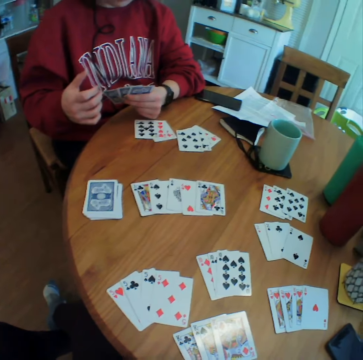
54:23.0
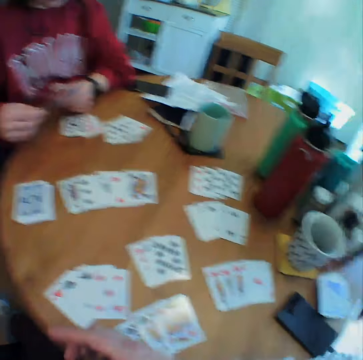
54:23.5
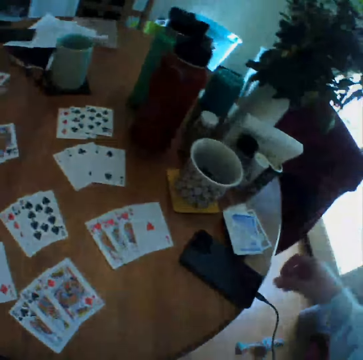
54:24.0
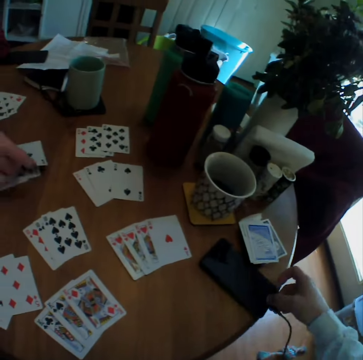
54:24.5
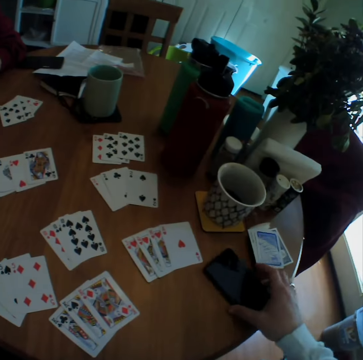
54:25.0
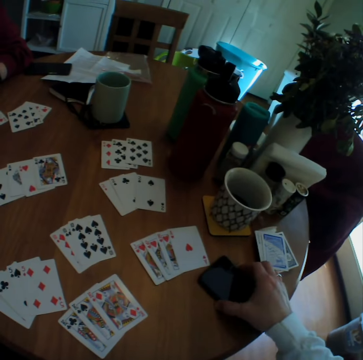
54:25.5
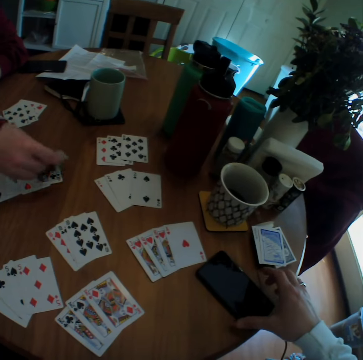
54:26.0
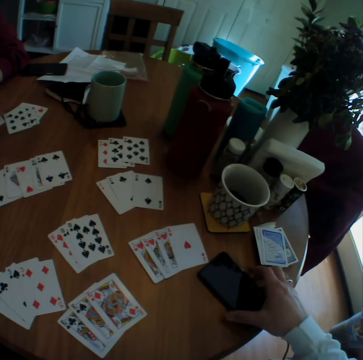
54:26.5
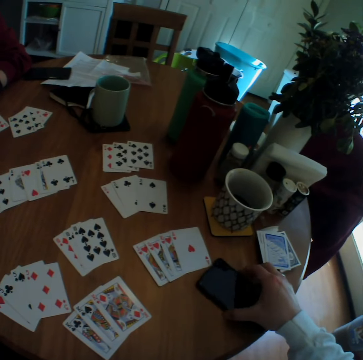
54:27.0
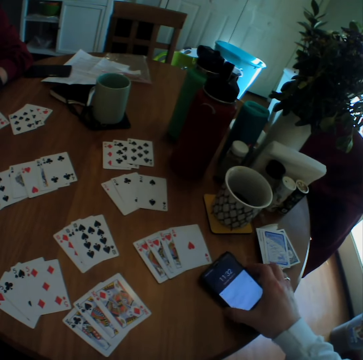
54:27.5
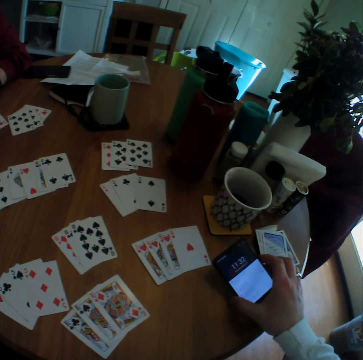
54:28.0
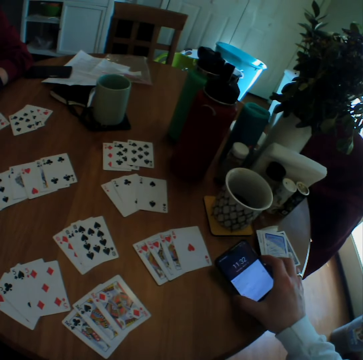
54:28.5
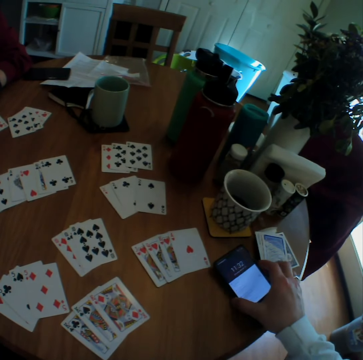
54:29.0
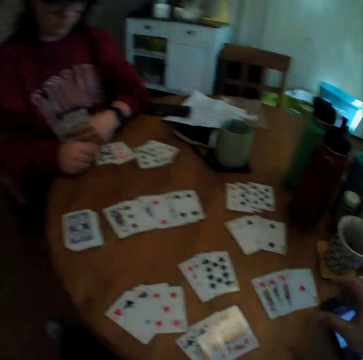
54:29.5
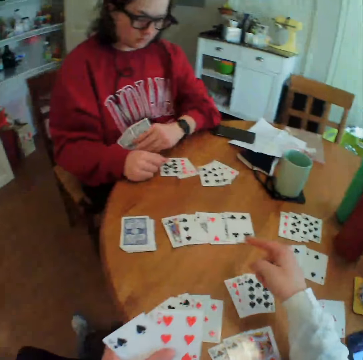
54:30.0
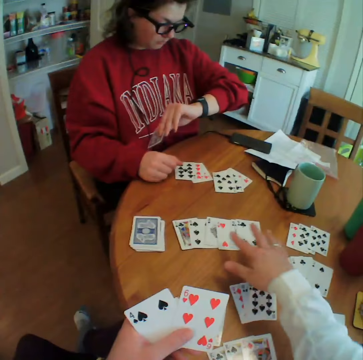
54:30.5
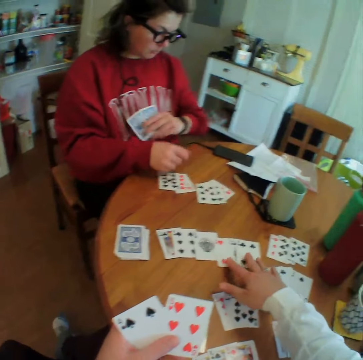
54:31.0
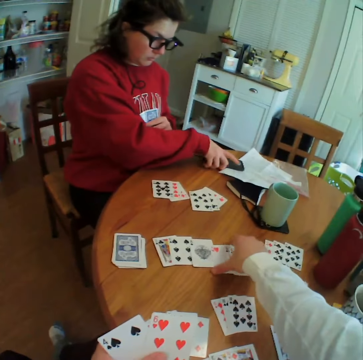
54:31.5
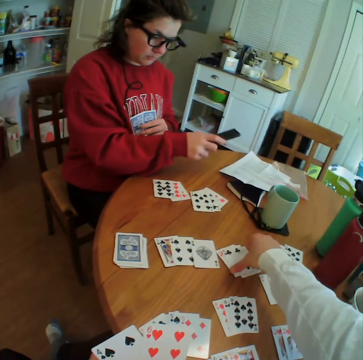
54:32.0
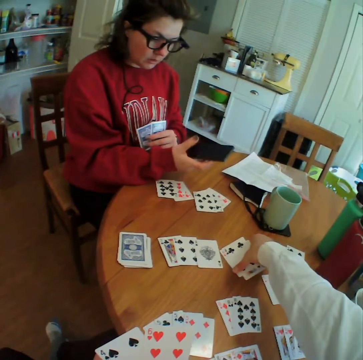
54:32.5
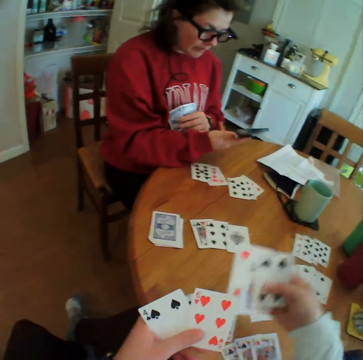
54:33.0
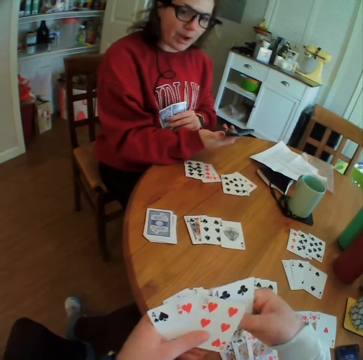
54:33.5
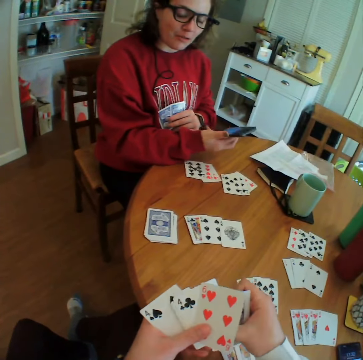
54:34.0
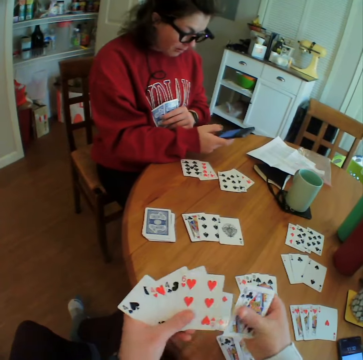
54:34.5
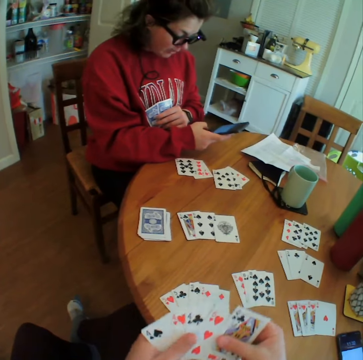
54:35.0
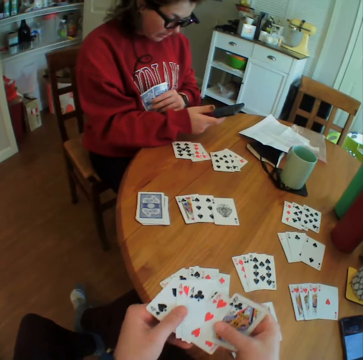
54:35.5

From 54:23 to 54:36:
A lady puts a card down. The camera wearer presses the phone. They move their phone. They unlock their phone. They look at the phone. They pick up cards. The lady looks at her watch. The camera wearer picks up their phone. They talk to the lady.

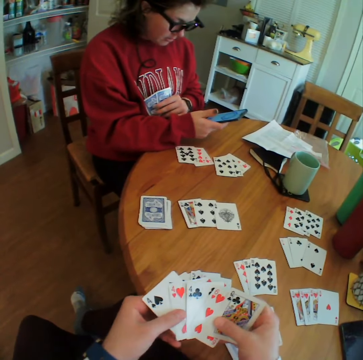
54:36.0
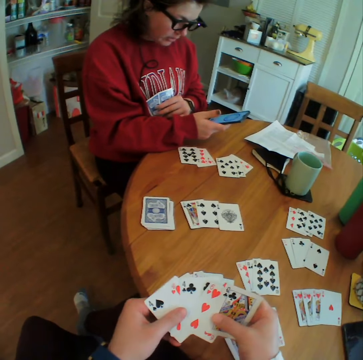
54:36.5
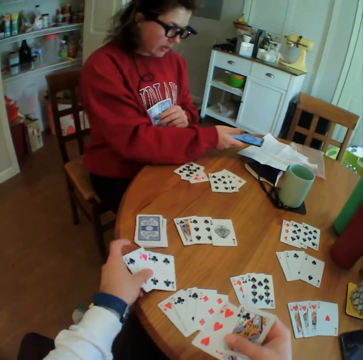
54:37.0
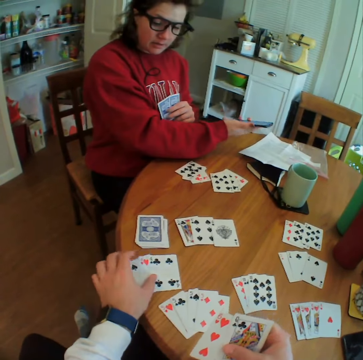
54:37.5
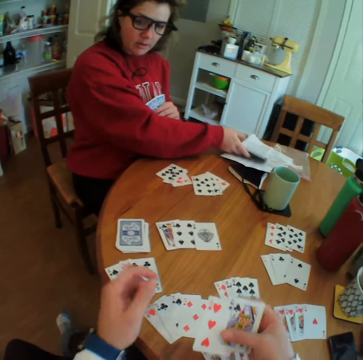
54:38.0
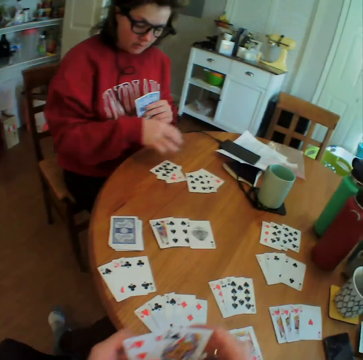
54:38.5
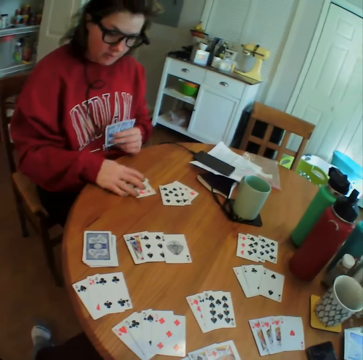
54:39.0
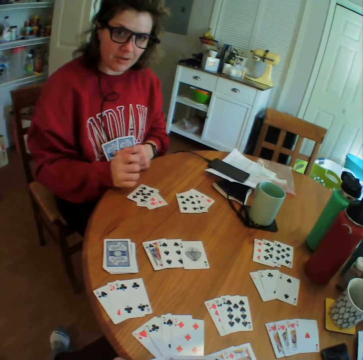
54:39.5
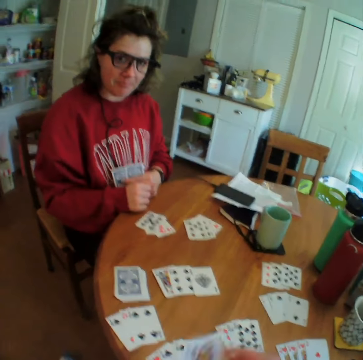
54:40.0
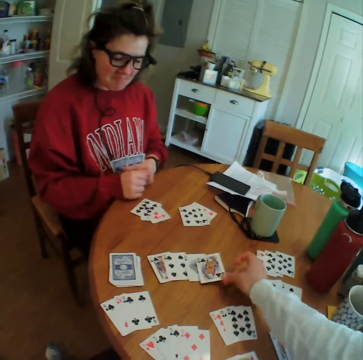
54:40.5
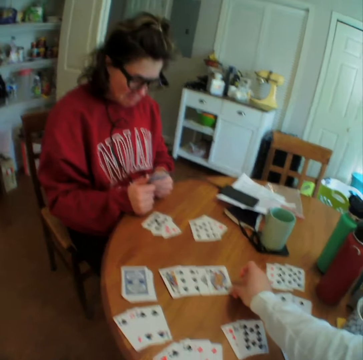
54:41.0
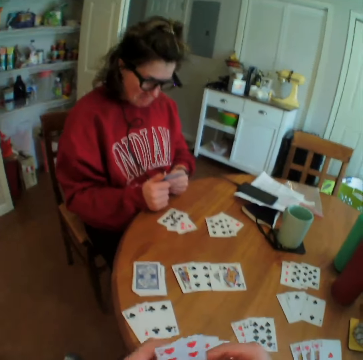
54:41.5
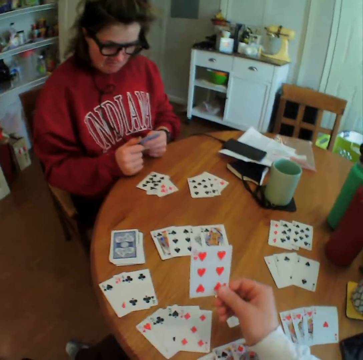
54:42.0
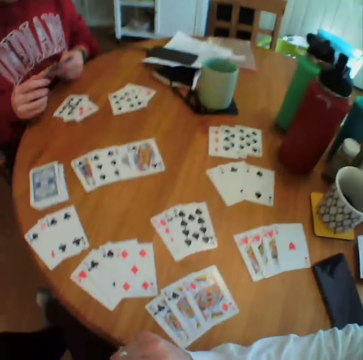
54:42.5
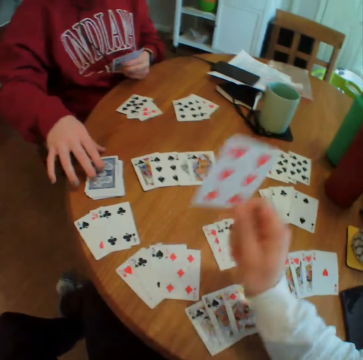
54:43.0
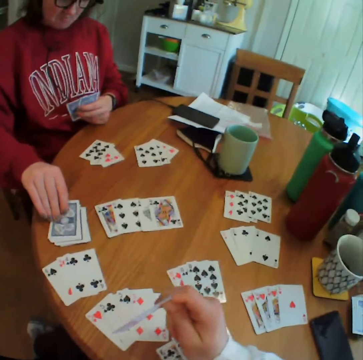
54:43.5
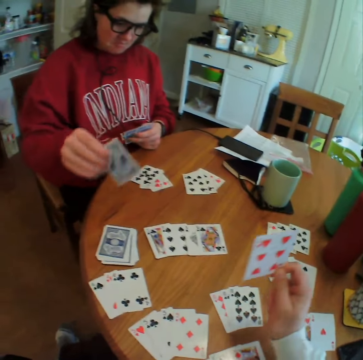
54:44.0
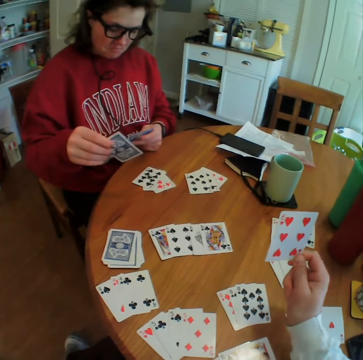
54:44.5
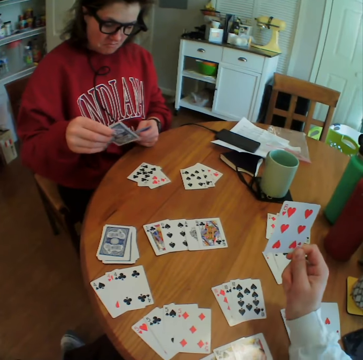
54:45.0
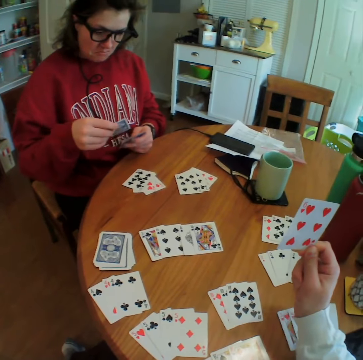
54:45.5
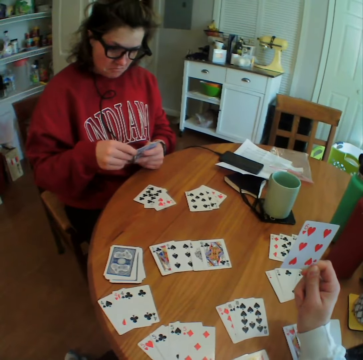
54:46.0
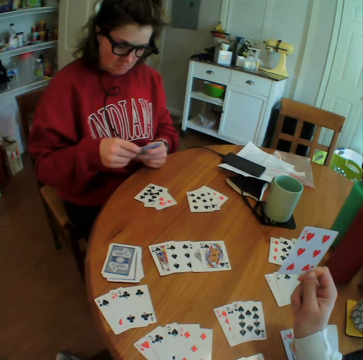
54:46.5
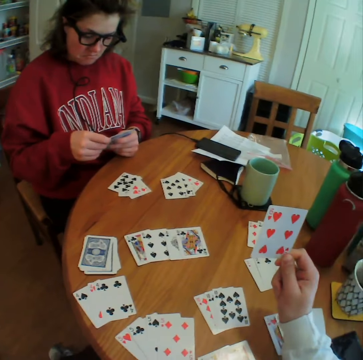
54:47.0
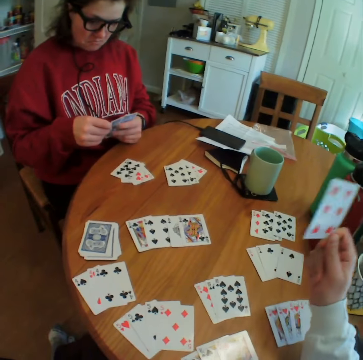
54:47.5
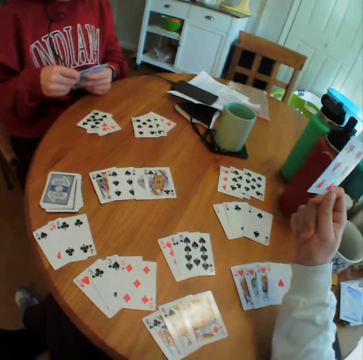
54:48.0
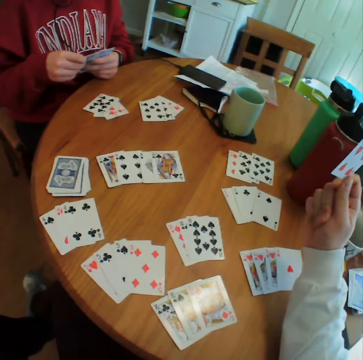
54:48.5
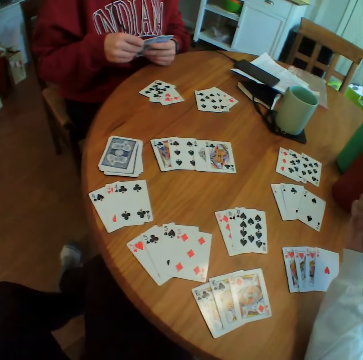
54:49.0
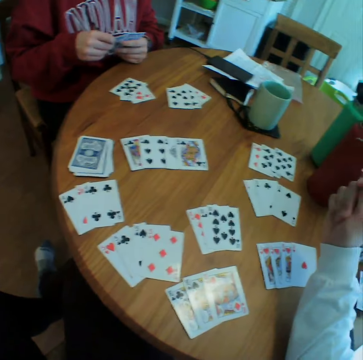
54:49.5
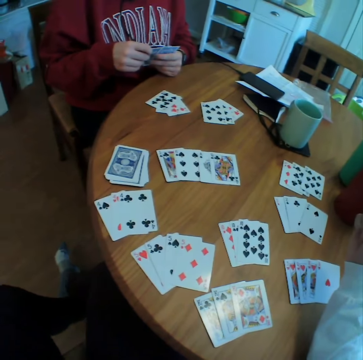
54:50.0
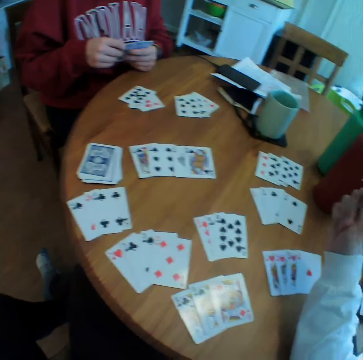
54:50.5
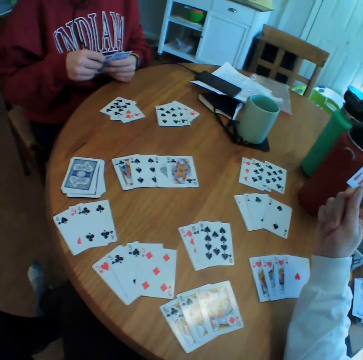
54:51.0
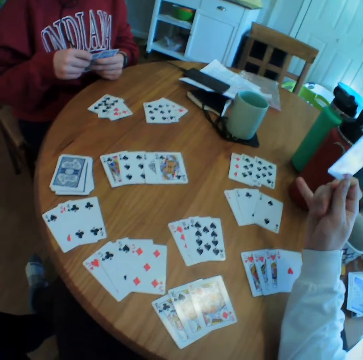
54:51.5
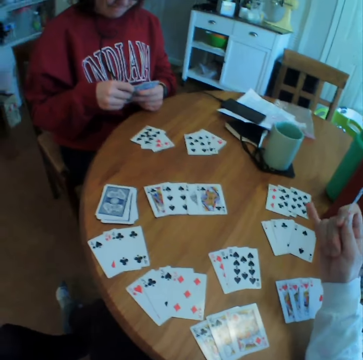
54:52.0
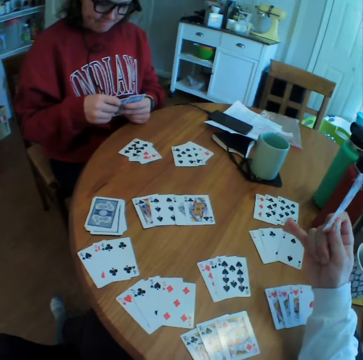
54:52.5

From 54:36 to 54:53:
The camera wearer puts their phone down. They put down a card. A person picks up a card. The camera wearer holds up a card. They look at the cards.

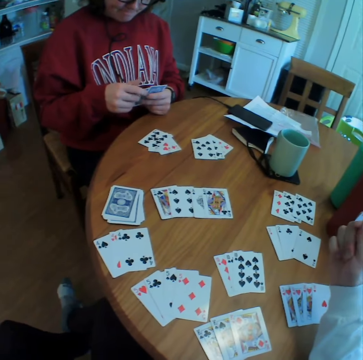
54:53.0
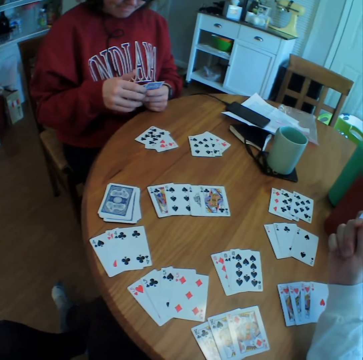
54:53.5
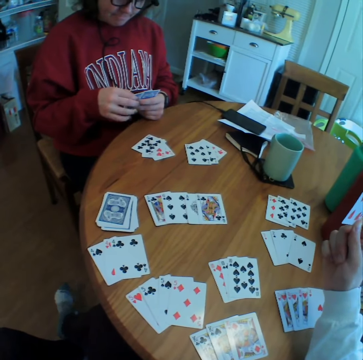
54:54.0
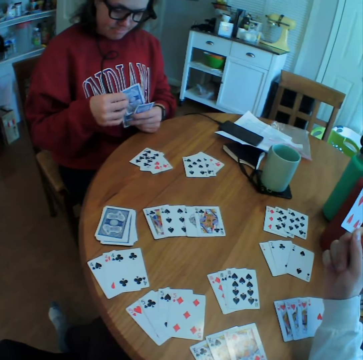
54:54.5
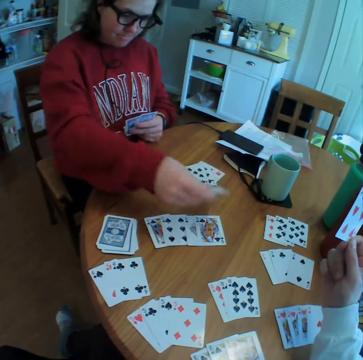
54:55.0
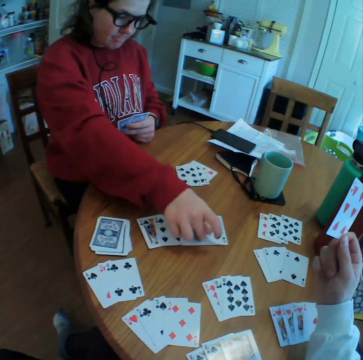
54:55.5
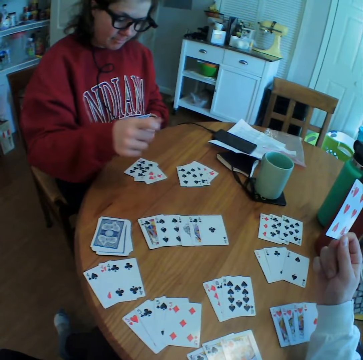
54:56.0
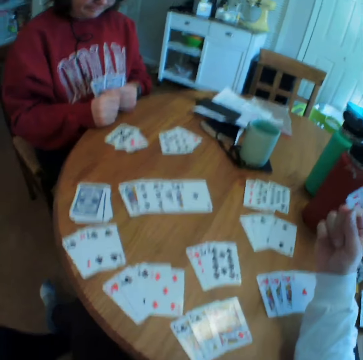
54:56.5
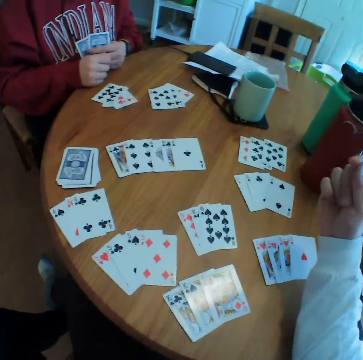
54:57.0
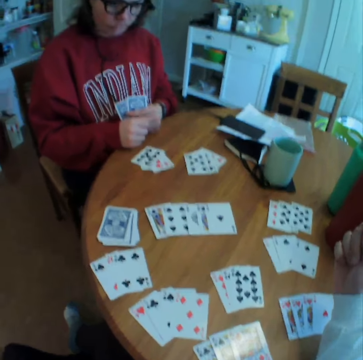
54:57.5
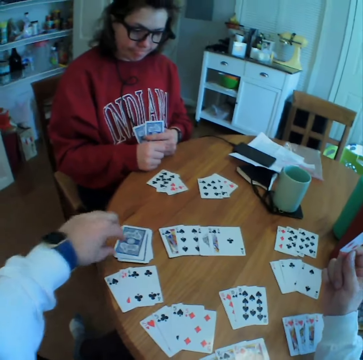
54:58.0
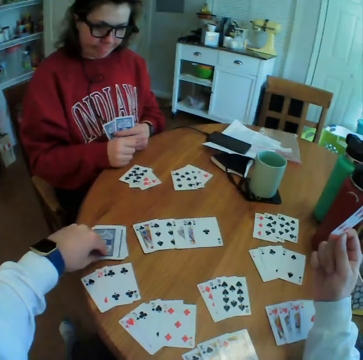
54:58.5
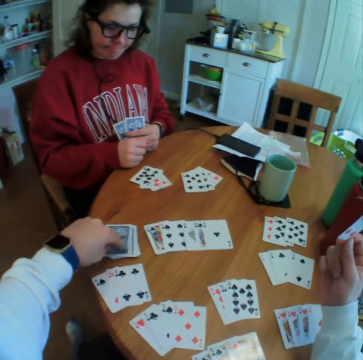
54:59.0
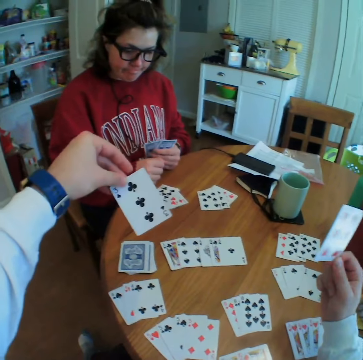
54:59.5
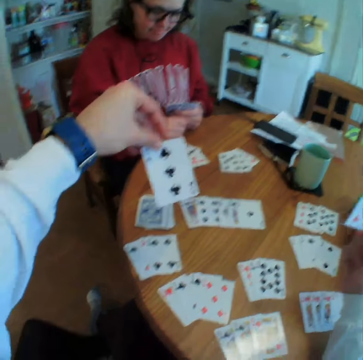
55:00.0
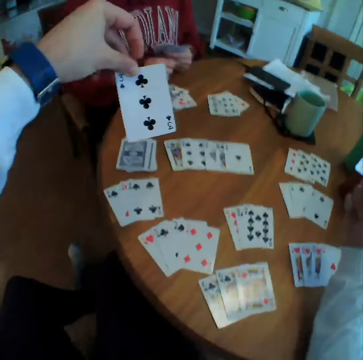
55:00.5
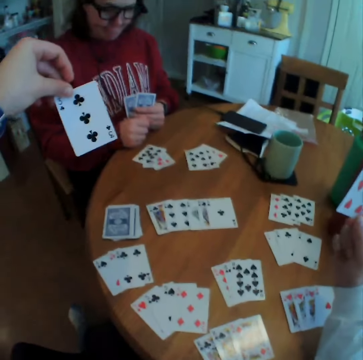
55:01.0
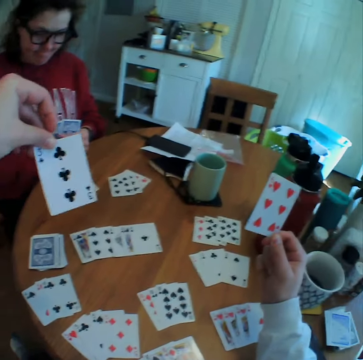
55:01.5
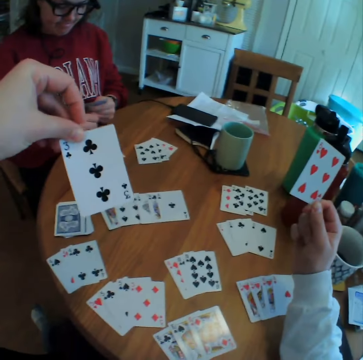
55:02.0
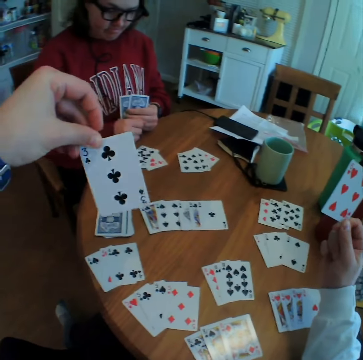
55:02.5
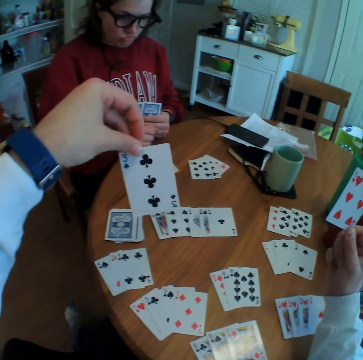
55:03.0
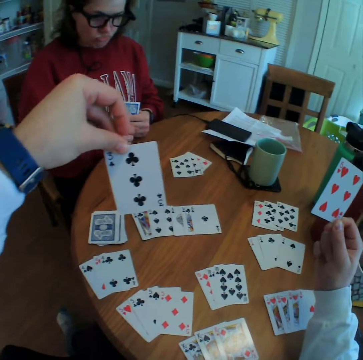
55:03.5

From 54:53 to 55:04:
A person puts a card down. The camera wearer picks up a card. They look at the card.
